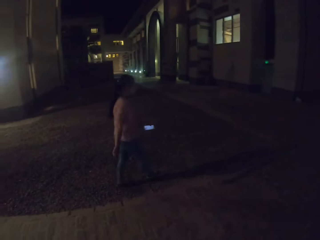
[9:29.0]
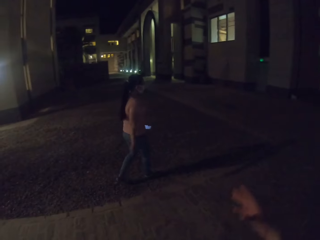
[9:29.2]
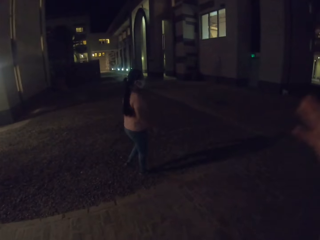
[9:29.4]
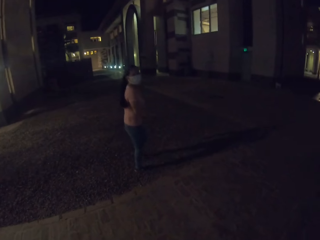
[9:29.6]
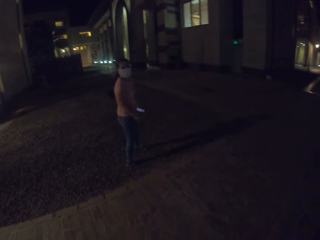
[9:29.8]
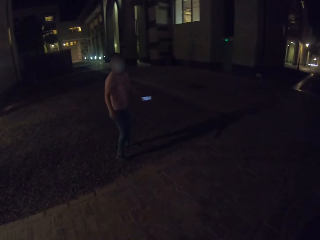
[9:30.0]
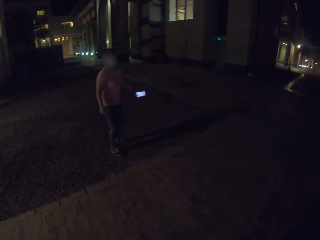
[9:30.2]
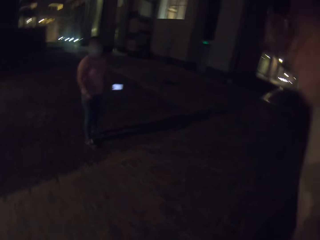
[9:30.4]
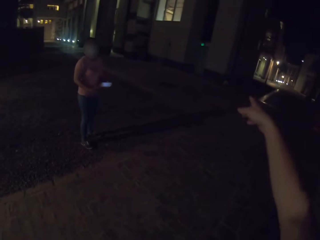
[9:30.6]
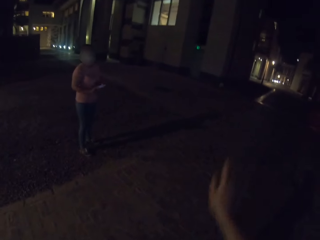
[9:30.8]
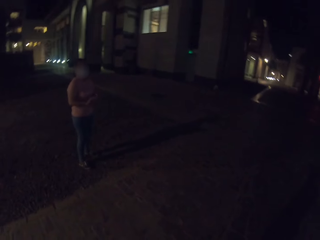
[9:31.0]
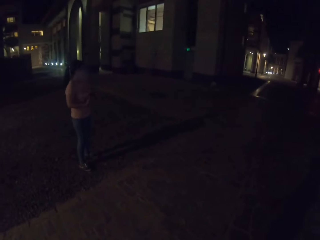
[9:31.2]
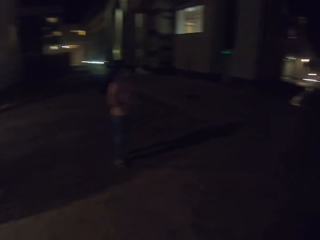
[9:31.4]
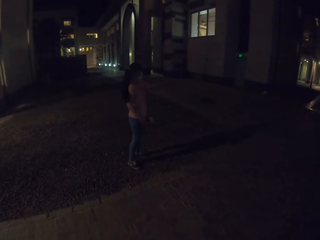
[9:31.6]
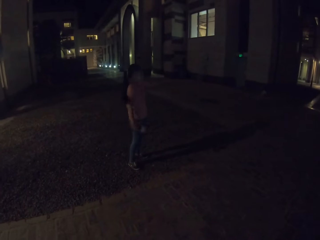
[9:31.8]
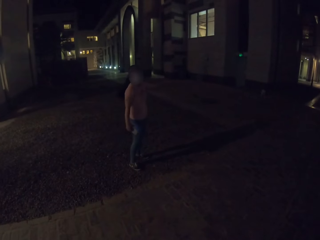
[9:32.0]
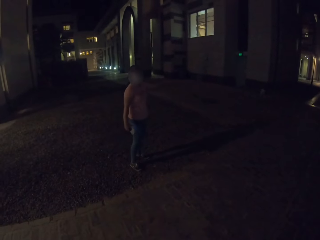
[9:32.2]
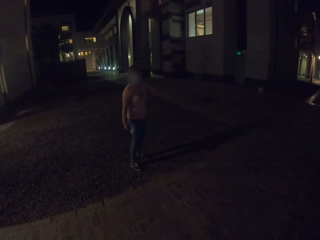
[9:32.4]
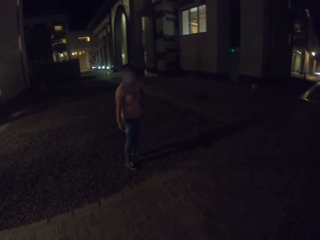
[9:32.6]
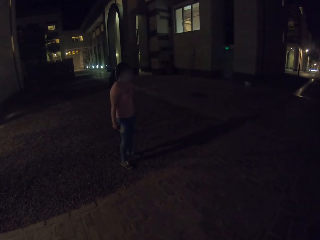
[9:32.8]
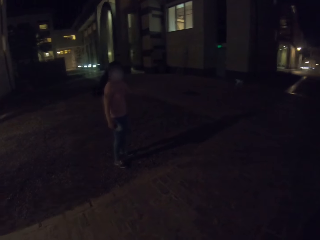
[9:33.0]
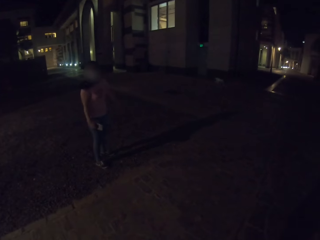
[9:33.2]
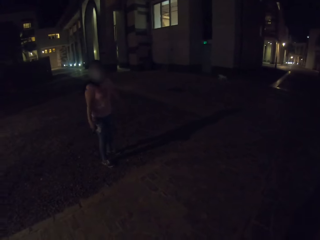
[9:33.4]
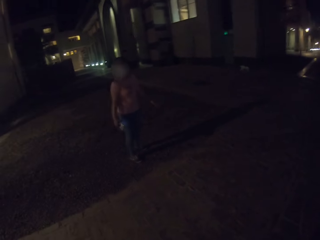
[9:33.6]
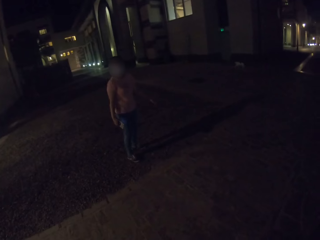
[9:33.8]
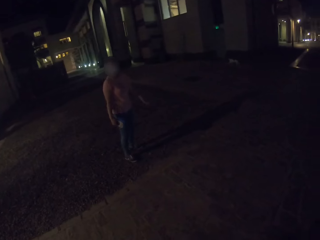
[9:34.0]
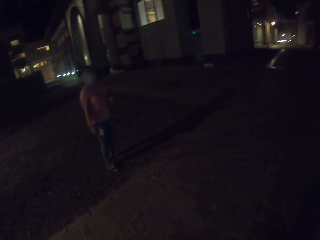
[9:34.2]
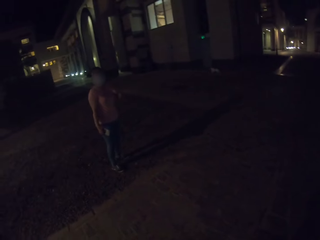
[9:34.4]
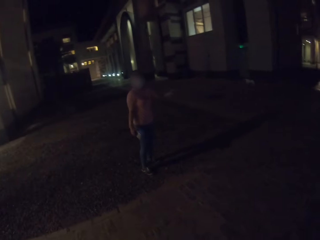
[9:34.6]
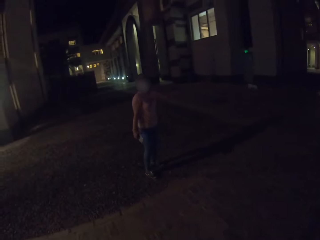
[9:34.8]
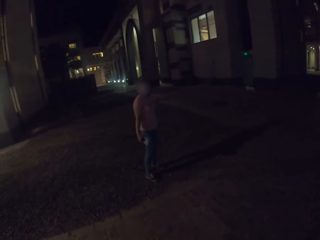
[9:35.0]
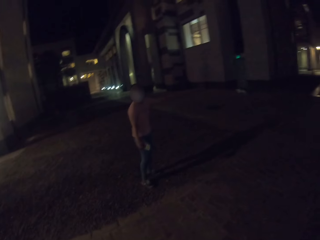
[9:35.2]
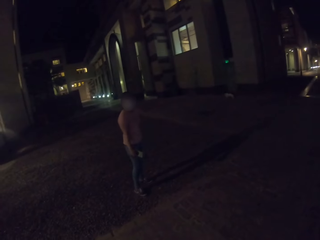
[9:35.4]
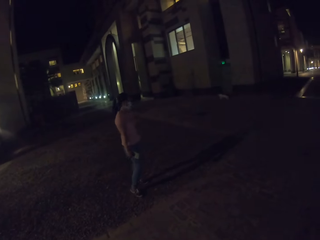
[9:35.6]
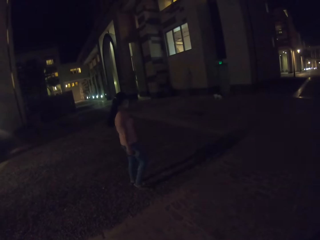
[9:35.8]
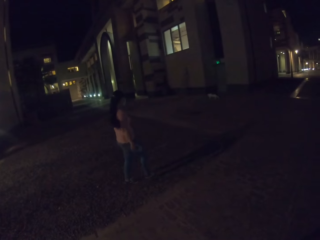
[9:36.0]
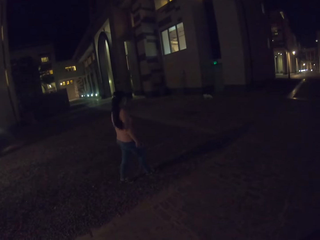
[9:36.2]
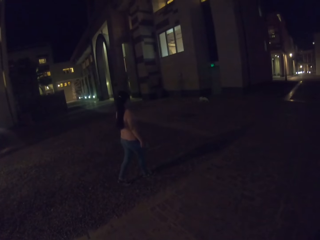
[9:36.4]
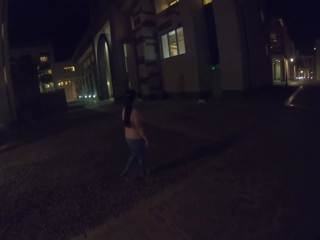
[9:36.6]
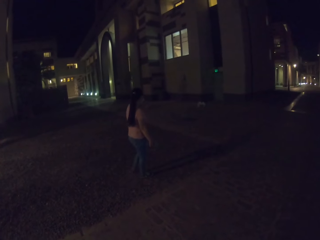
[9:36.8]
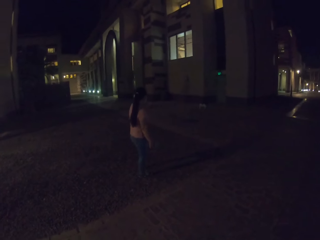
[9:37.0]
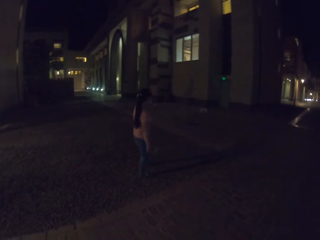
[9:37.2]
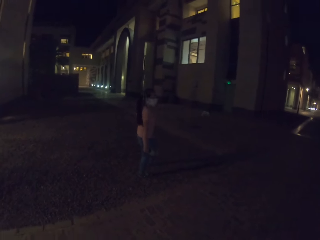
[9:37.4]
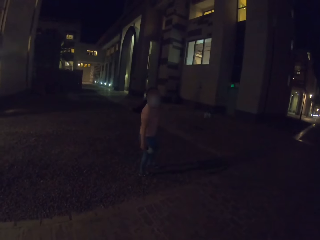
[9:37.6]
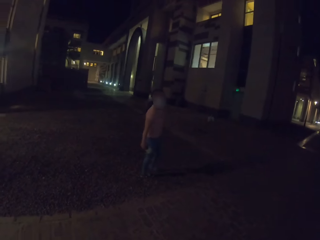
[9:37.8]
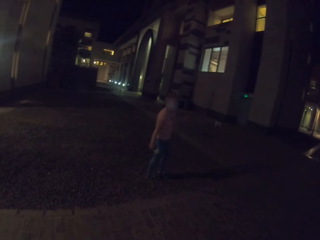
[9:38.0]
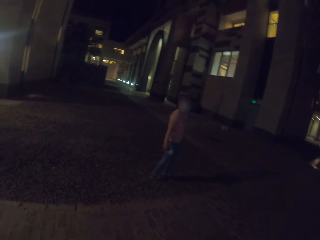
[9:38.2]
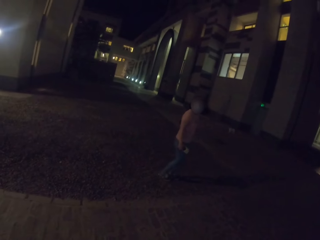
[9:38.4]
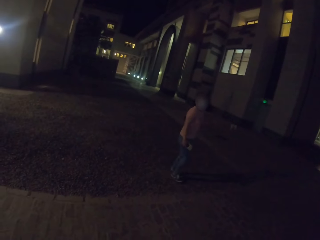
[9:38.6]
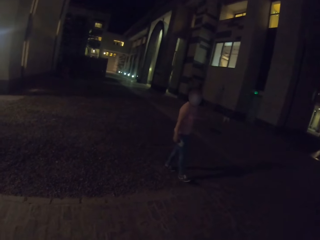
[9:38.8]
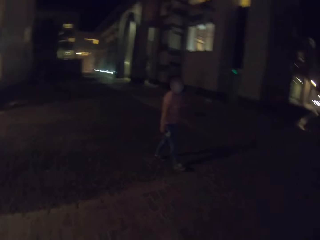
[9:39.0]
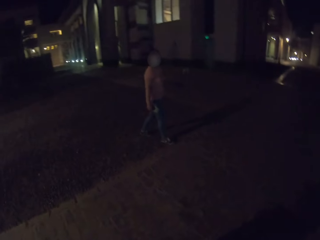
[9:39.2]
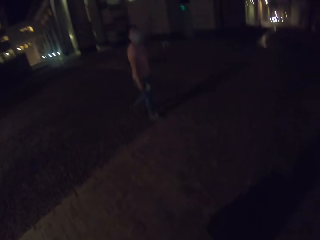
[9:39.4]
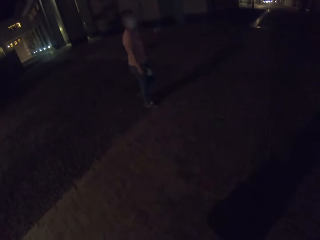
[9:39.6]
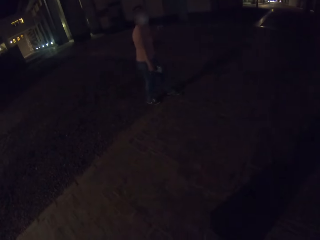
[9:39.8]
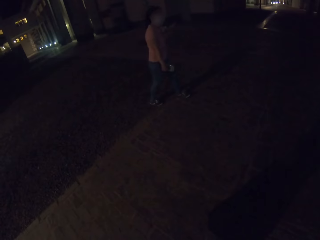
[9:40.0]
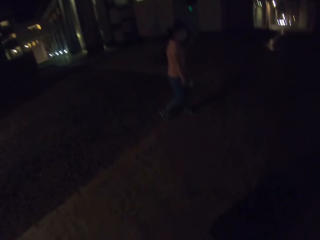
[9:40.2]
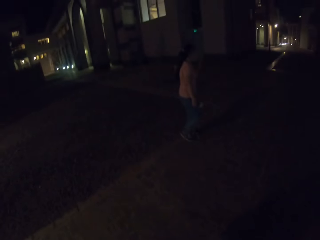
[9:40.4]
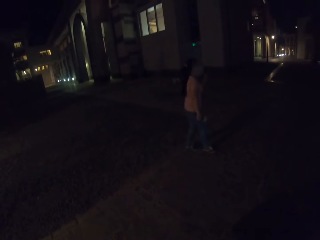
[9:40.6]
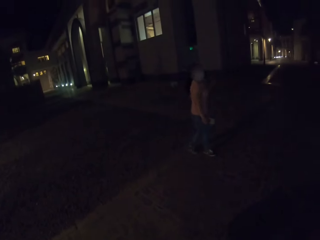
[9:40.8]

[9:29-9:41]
The camera wearer lifts his hand. He gestures with his hand. He dialogues with a woman. The woman gestures with her hand. The woman walks on the road.

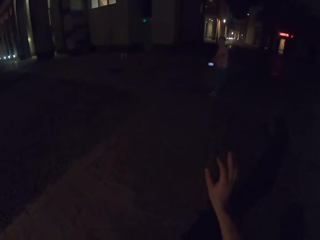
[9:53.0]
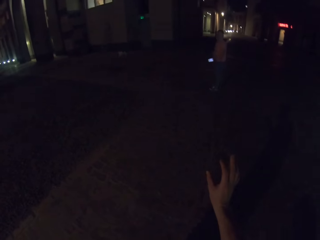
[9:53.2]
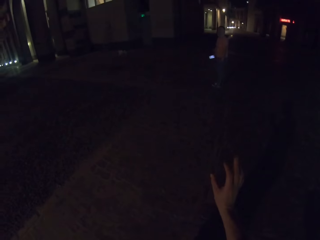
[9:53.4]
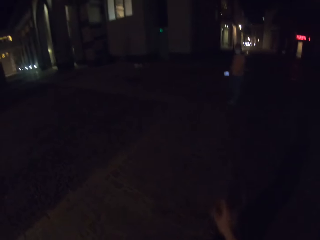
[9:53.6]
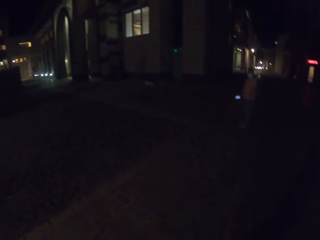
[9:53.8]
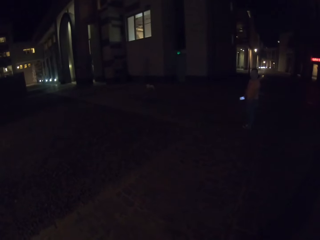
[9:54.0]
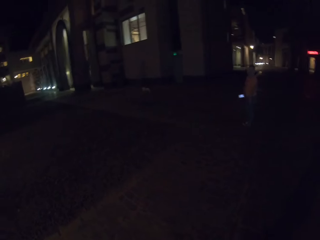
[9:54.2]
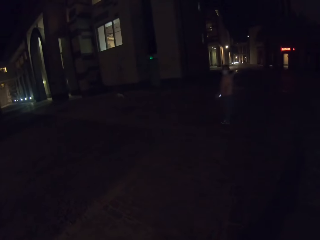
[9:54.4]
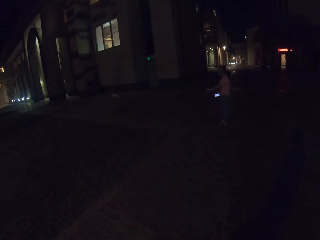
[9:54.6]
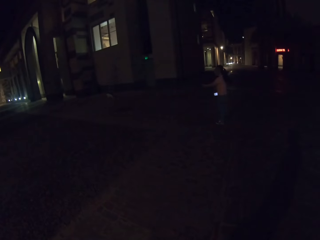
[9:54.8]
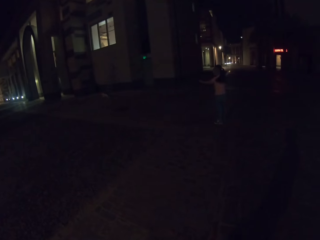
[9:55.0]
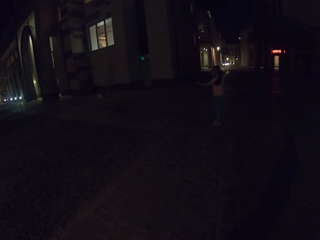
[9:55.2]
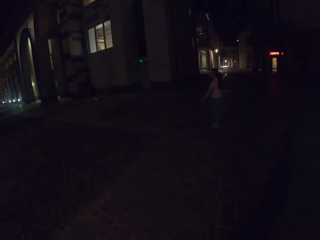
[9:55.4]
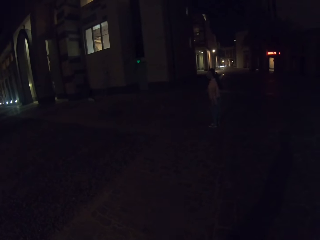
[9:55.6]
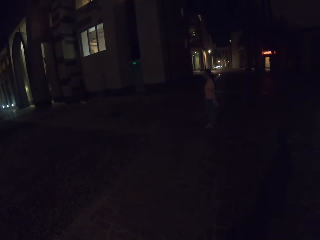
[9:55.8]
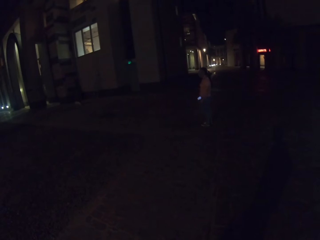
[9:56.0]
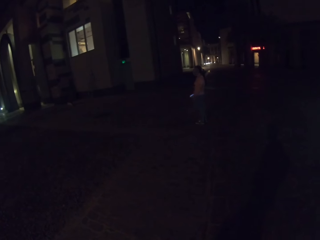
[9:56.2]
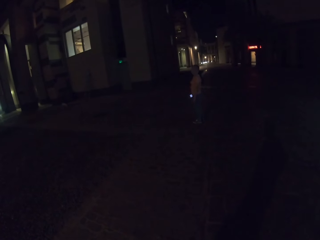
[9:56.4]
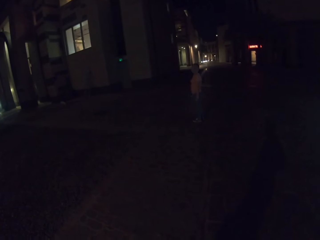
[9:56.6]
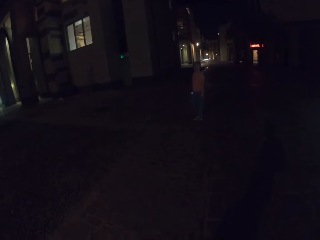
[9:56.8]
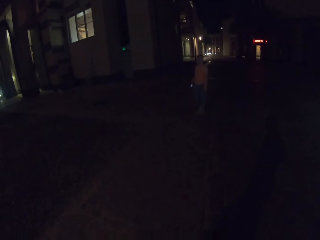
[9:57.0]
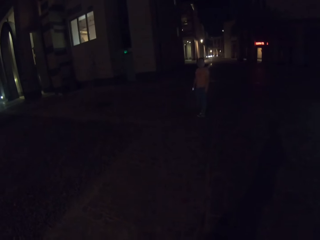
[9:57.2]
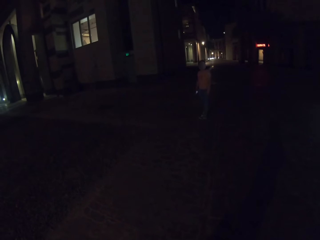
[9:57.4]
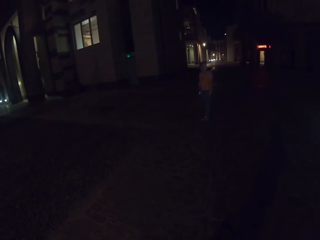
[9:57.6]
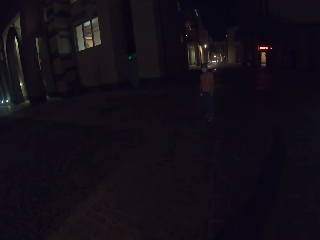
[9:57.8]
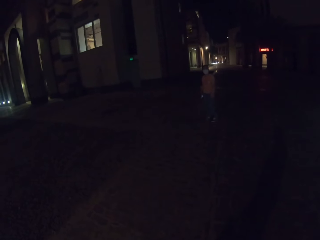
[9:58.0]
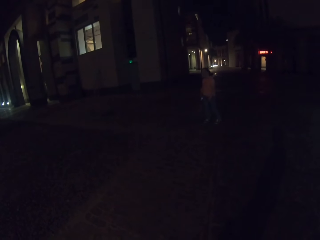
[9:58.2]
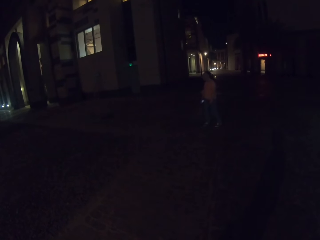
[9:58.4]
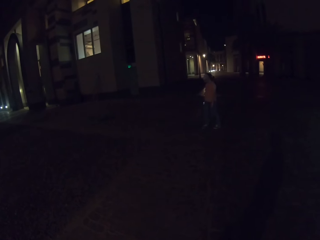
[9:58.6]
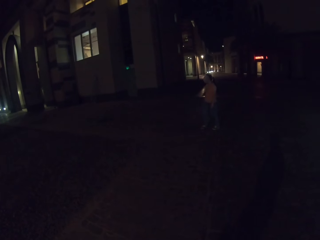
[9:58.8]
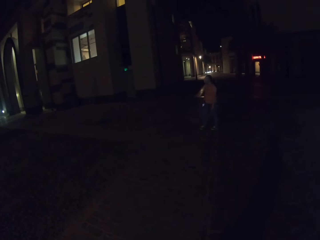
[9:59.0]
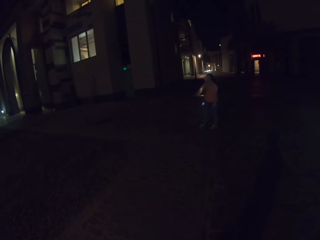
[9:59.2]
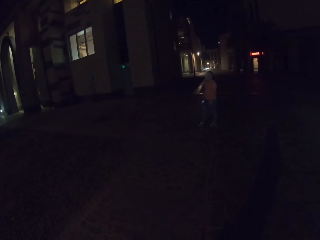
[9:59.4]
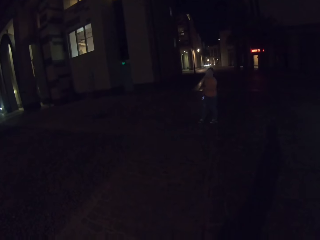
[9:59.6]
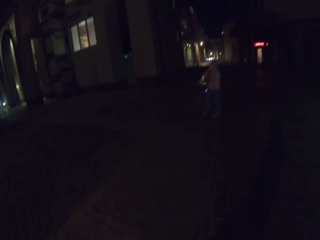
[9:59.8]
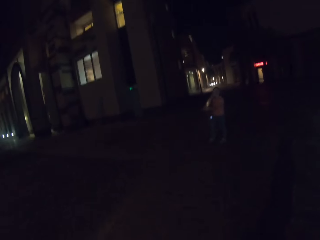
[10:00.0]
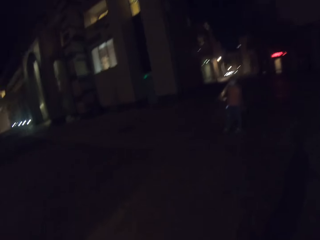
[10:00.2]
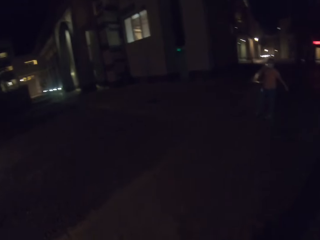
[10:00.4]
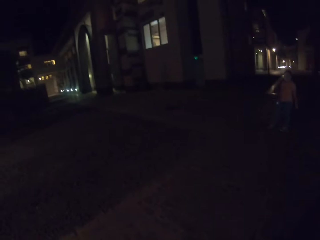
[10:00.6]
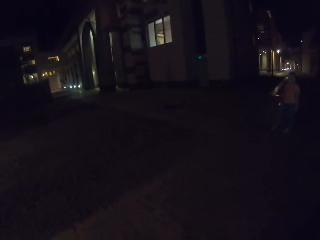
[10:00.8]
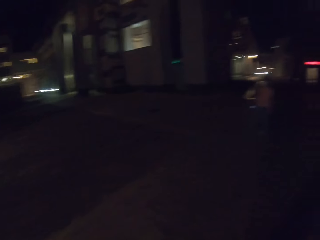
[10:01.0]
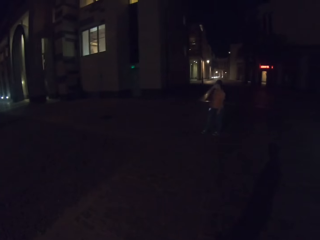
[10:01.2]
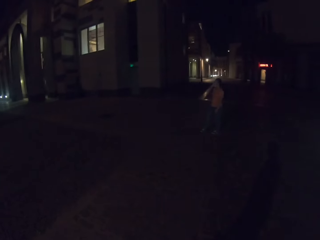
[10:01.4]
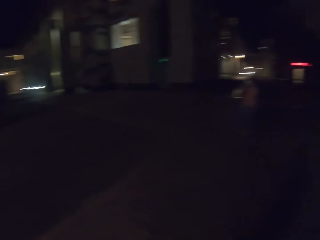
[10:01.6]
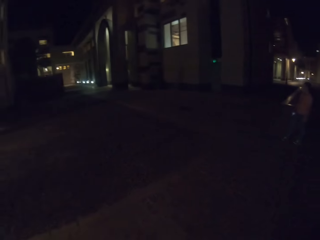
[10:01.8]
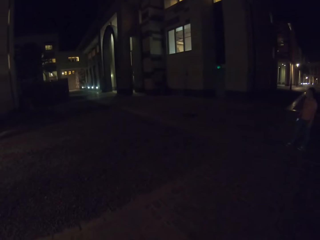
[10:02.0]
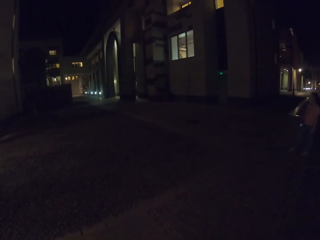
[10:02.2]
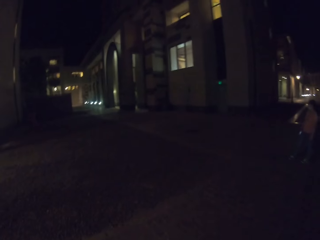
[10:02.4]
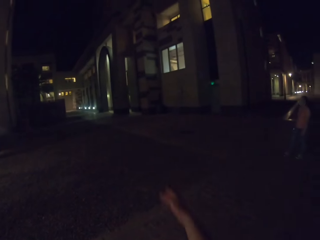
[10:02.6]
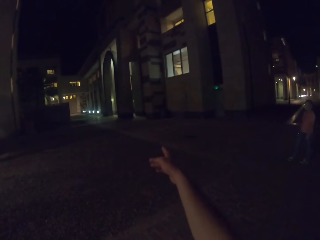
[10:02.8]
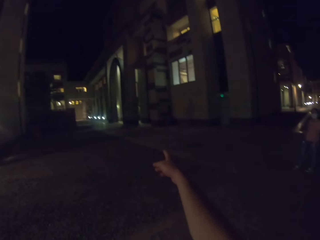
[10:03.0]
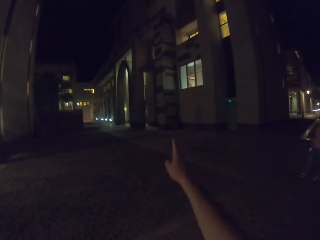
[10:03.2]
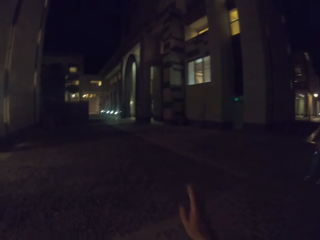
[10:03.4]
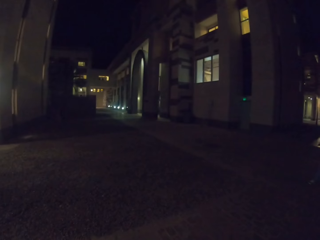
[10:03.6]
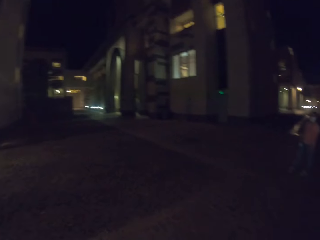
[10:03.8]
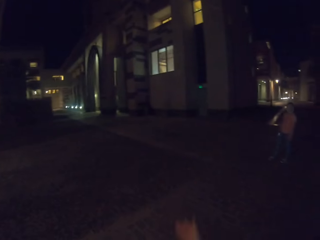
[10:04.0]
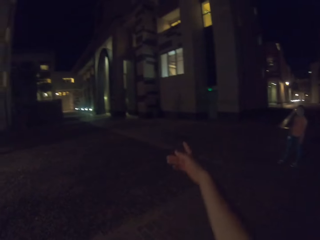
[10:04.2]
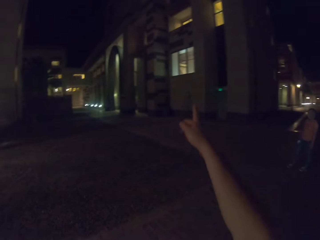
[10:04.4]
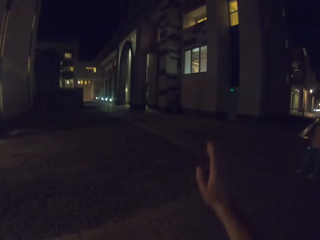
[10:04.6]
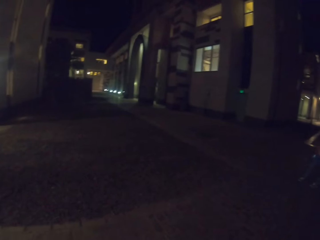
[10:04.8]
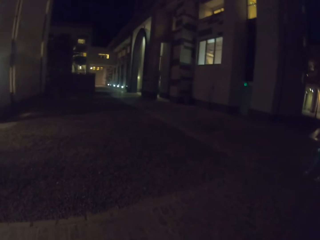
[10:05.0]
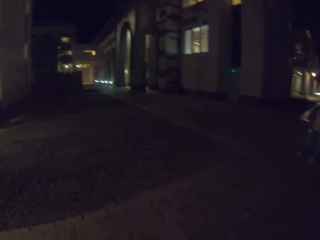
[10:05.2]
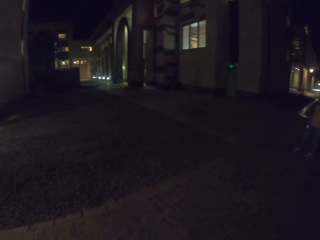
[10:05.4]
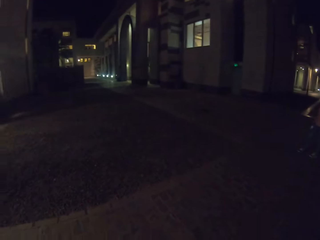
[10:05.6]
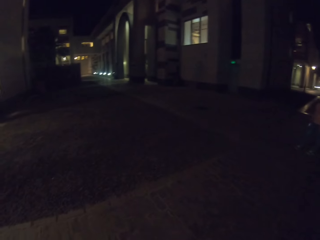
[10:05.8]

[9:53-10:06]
The camera wearer gestures with his hand. He points to the other side.
